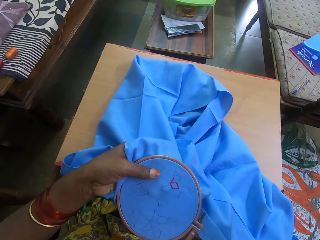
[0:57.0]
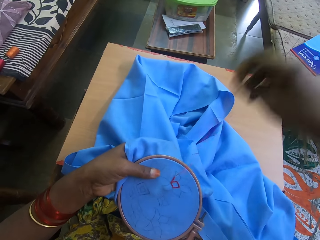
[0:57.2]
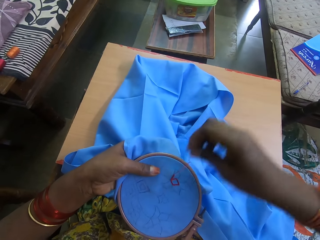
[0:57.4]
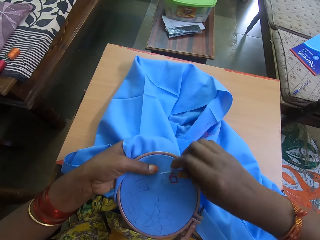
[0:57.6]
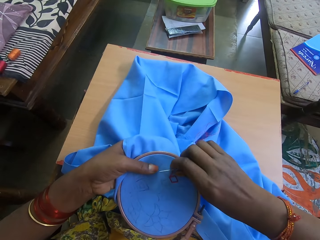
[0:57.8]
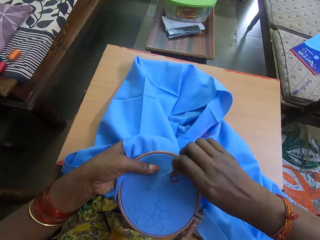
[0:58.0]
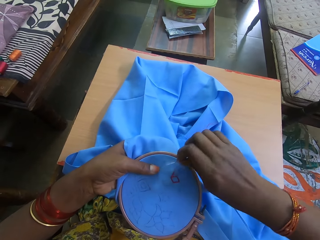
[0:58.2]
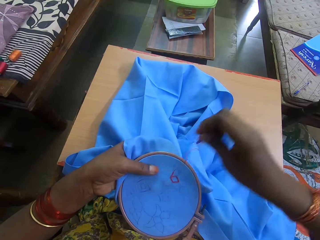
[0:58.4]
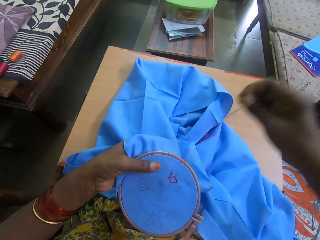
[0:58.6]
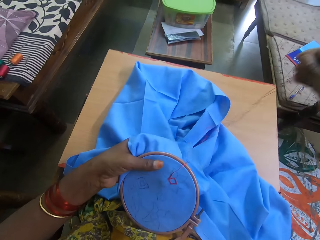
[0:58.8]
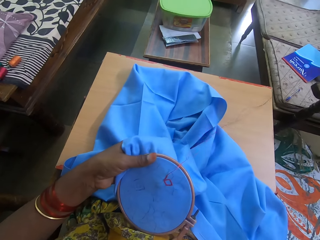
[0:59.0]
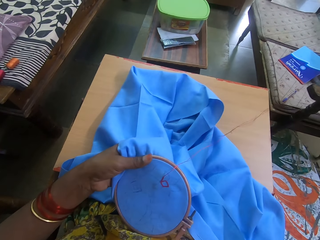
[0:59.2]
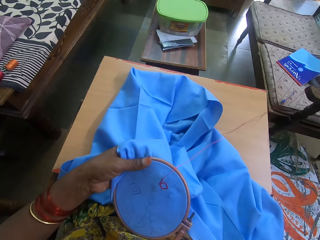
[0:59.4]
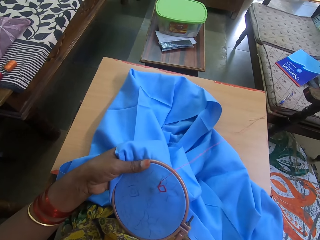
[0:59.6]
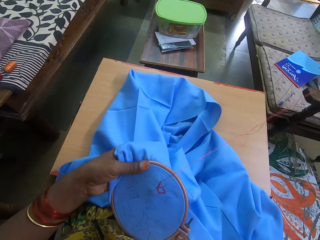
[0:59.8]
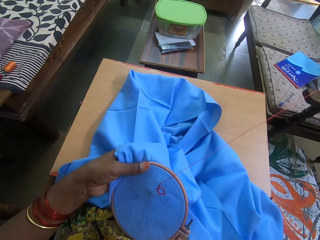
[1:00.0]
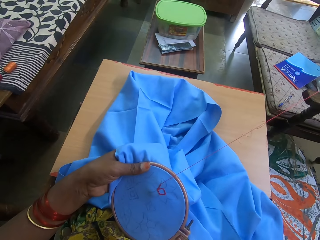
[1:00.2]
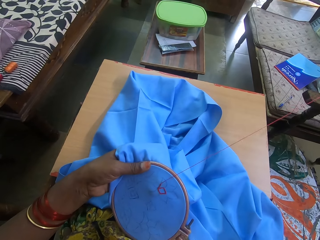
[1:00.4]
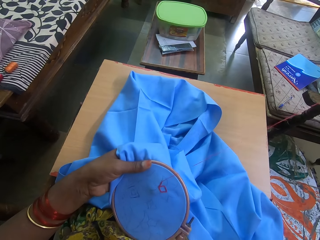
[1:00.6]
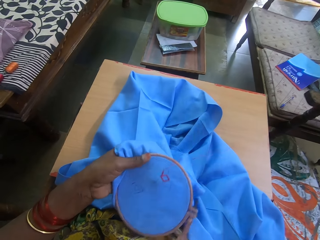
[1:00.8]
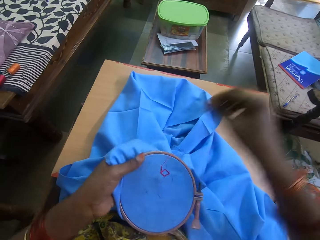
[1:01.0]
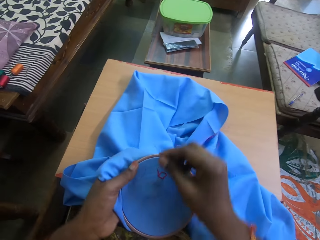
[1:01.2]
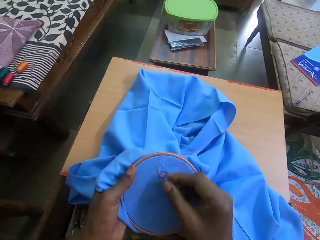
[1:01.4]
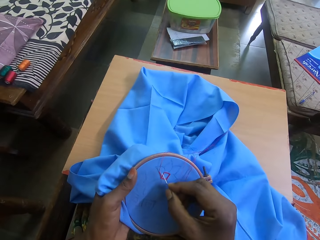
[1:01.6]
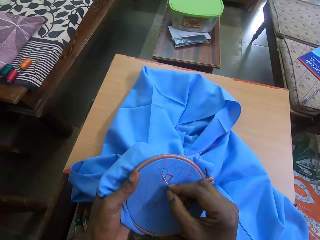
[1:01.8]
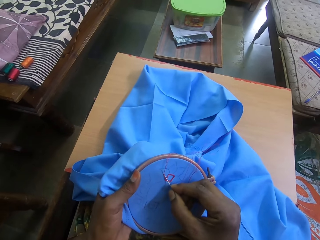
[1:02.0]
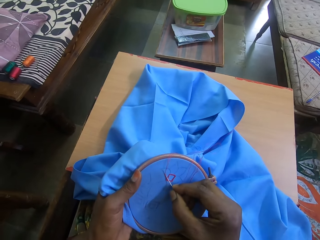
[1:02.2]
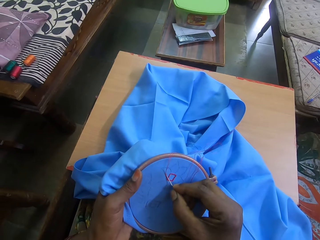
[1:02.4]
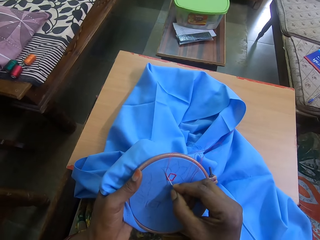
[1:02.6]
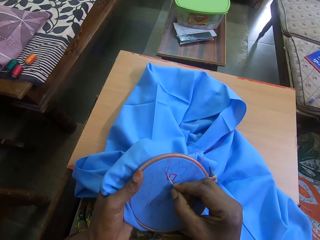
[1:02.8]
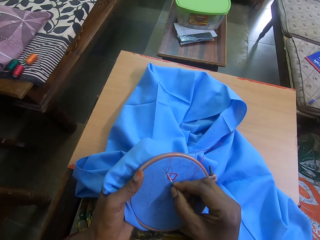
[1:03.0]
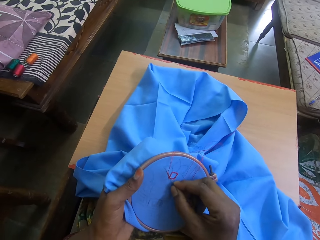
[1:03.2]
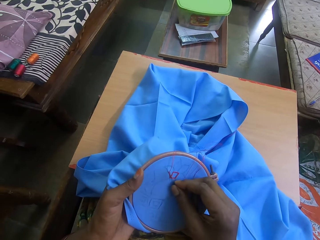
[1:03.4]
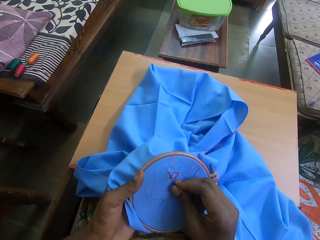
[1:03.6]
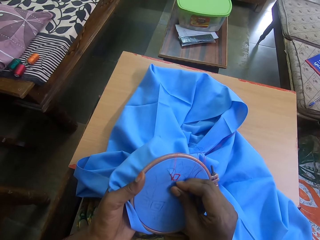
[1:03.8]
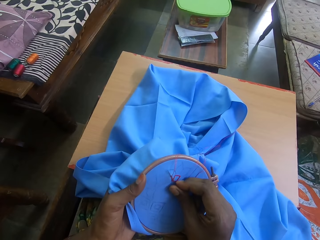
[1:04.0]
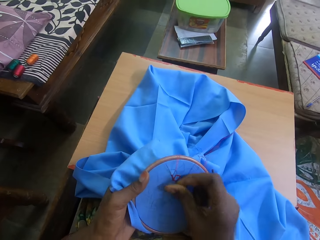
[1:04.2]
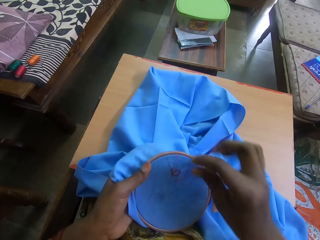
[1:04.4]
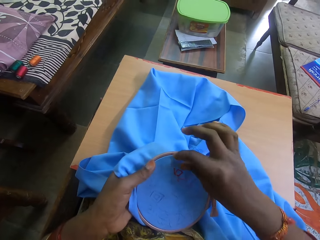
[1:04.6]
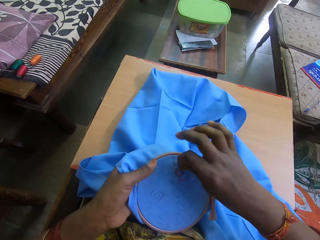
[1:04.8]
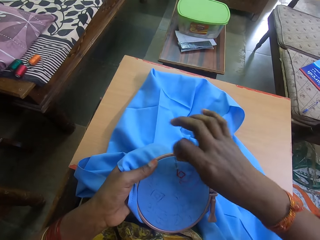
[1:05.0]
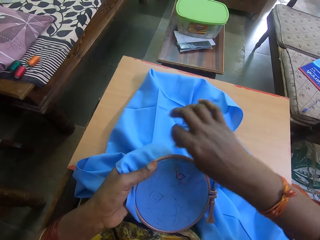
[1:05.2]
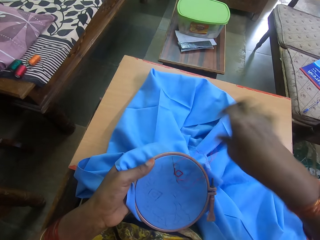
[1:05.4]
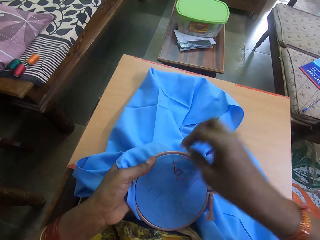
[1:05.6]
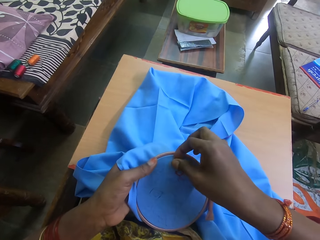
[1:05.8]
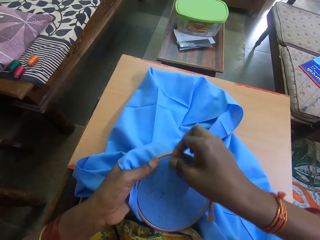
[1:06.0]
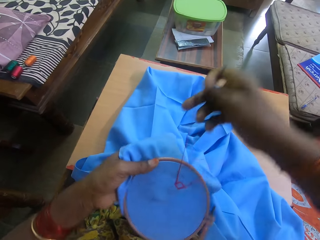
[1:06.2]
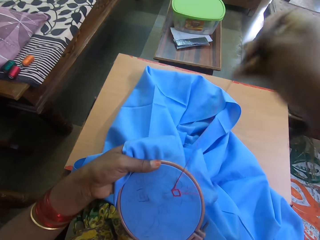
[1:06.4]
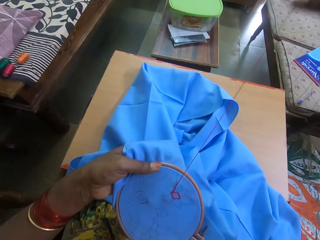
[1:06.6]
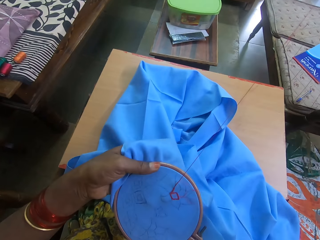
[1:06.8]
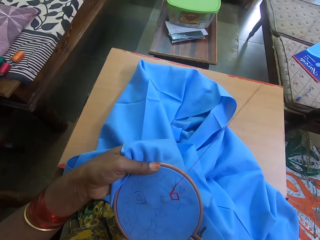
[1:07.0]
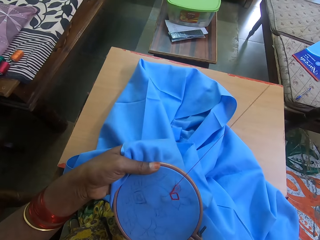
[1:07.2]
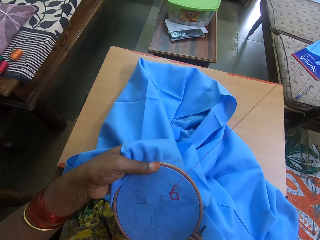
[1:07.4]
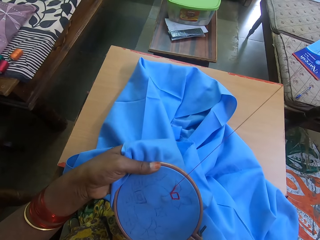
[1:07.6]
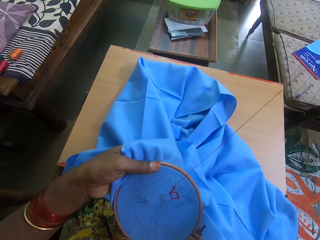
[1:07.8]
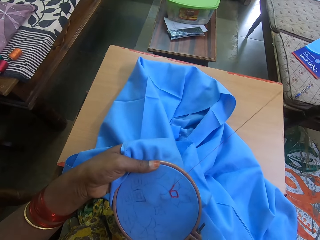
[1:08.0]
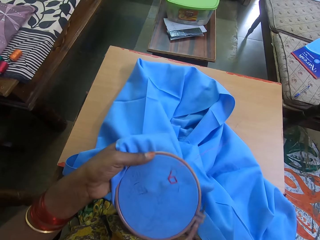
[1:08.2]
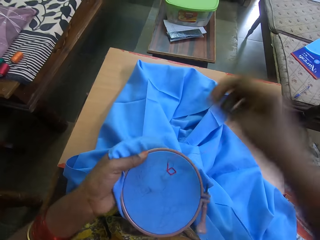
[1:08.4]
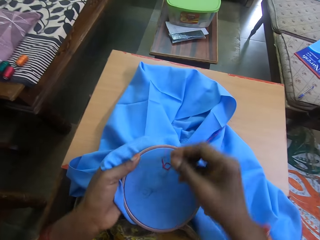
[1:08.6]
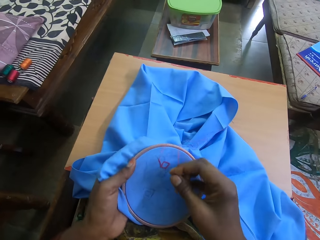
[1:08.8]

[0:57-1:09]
The camera wearer inserts the needle on the piece of cloth. They move the thread across the needle. They pull the thread.

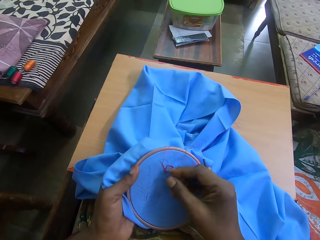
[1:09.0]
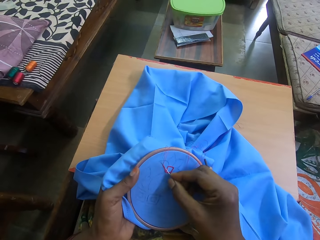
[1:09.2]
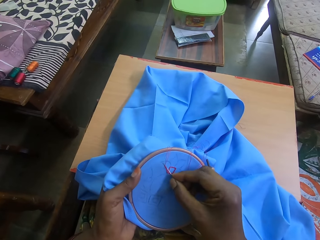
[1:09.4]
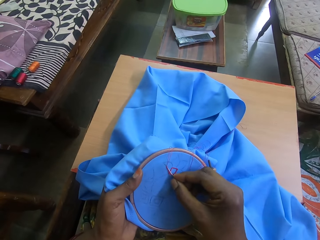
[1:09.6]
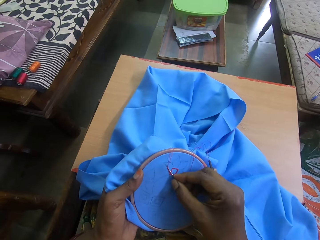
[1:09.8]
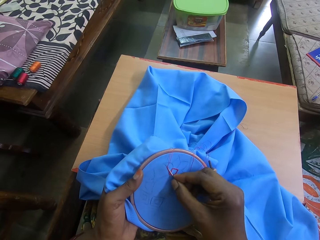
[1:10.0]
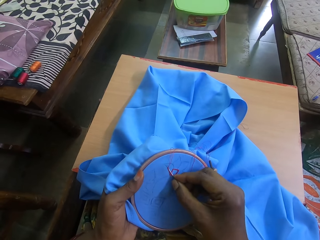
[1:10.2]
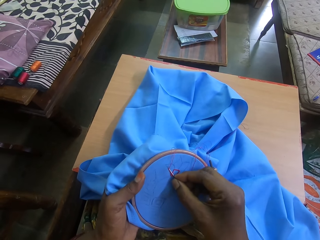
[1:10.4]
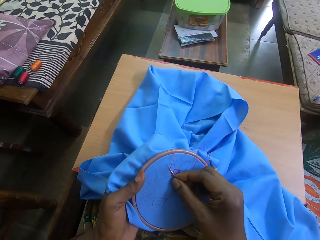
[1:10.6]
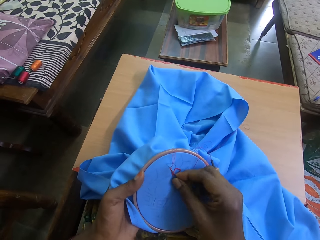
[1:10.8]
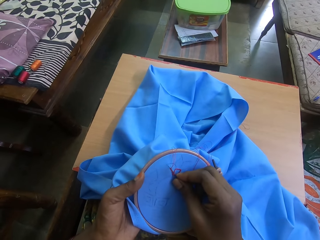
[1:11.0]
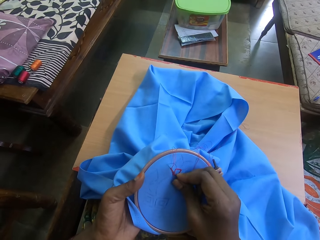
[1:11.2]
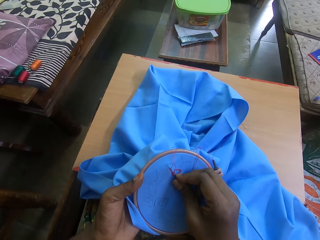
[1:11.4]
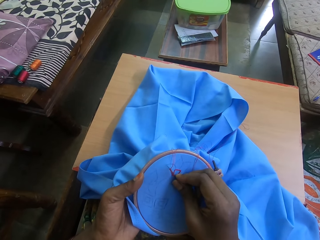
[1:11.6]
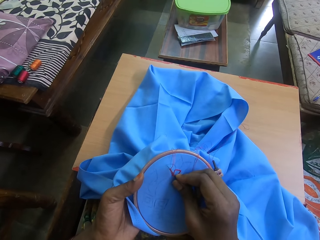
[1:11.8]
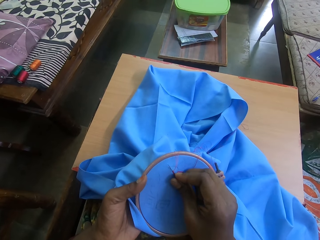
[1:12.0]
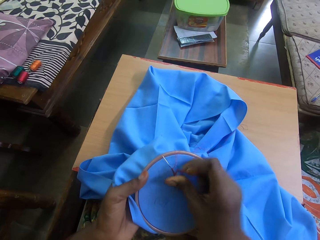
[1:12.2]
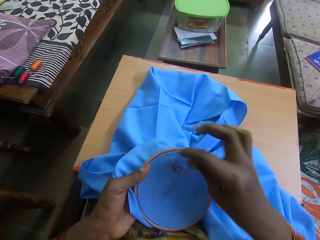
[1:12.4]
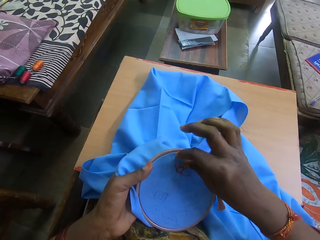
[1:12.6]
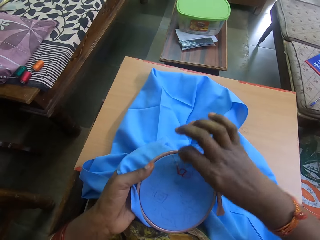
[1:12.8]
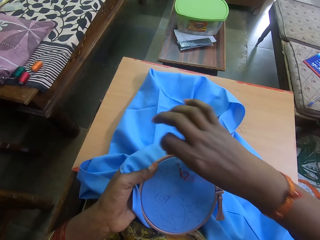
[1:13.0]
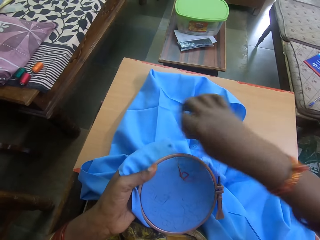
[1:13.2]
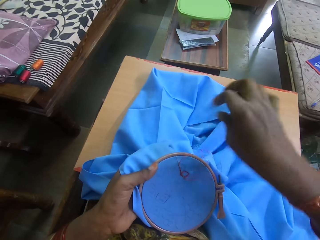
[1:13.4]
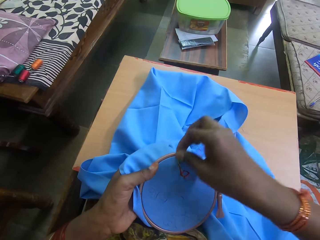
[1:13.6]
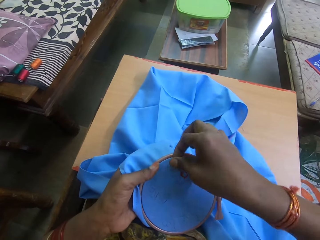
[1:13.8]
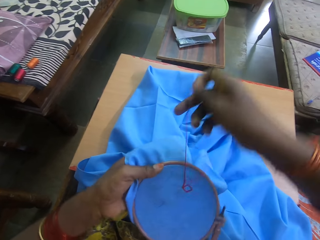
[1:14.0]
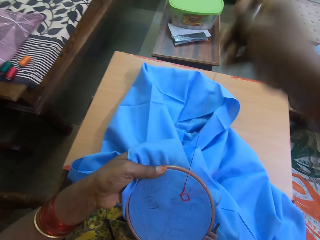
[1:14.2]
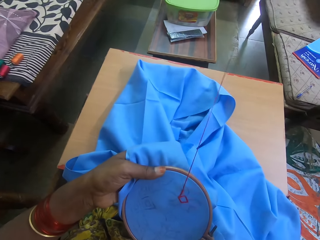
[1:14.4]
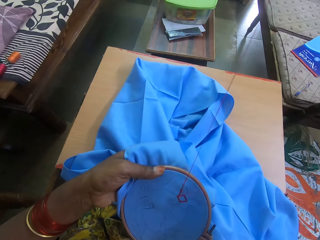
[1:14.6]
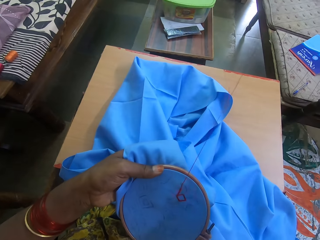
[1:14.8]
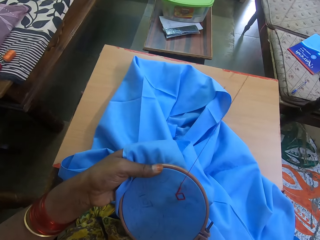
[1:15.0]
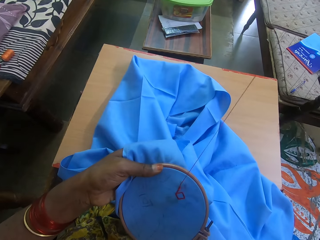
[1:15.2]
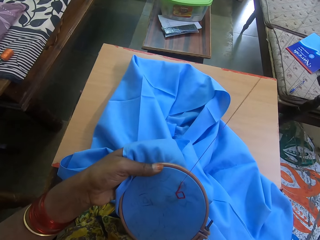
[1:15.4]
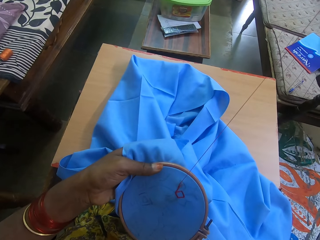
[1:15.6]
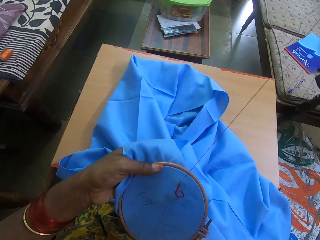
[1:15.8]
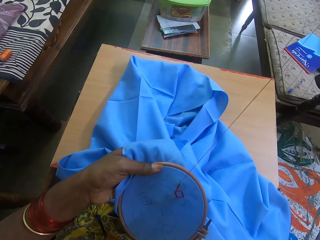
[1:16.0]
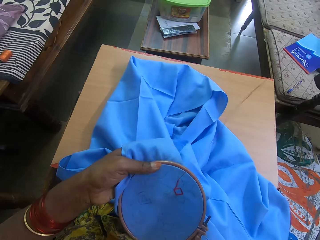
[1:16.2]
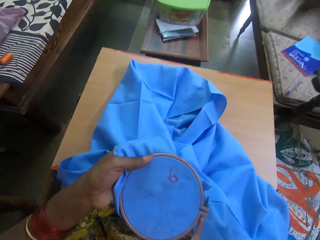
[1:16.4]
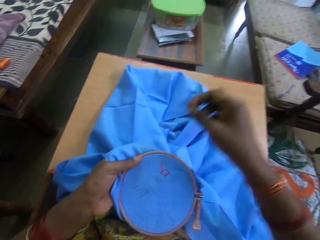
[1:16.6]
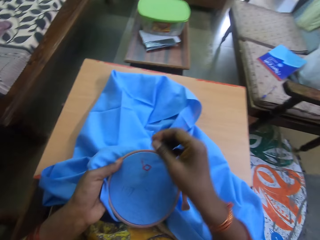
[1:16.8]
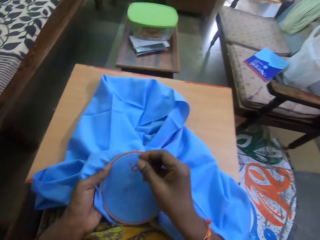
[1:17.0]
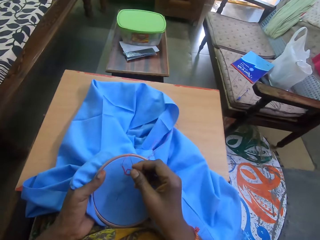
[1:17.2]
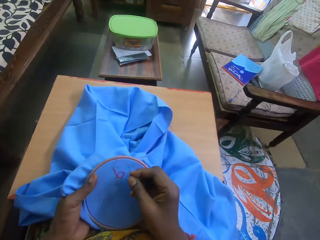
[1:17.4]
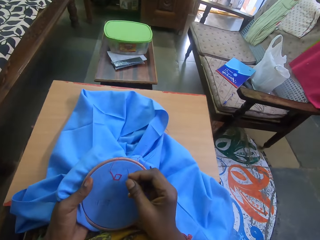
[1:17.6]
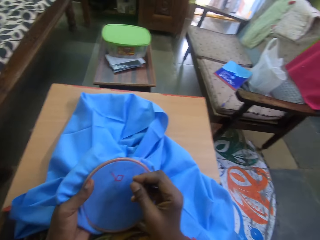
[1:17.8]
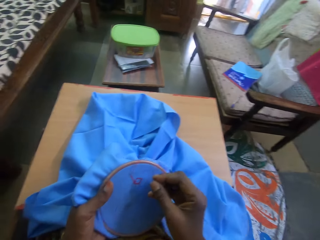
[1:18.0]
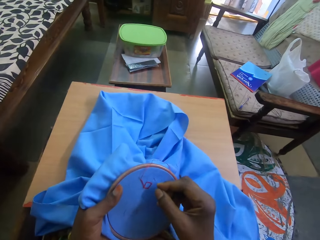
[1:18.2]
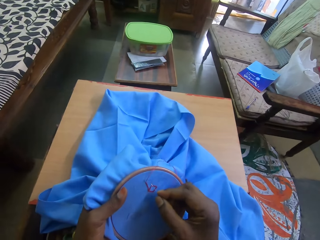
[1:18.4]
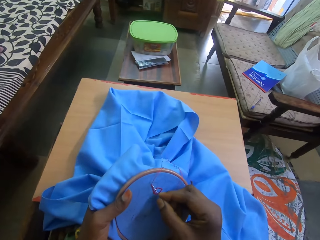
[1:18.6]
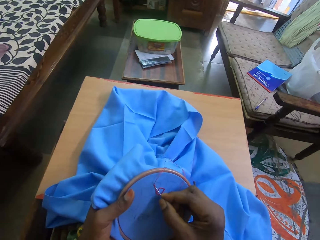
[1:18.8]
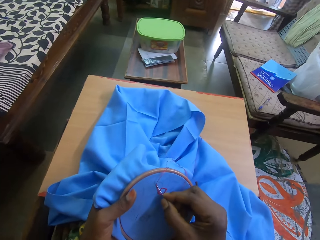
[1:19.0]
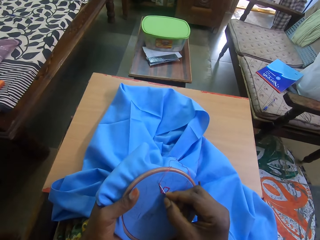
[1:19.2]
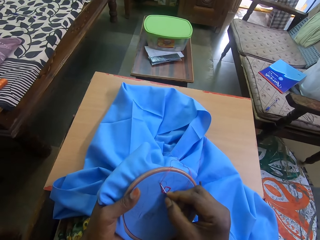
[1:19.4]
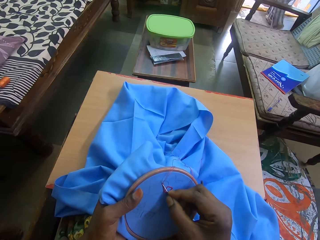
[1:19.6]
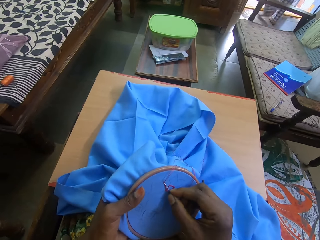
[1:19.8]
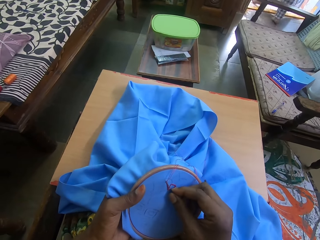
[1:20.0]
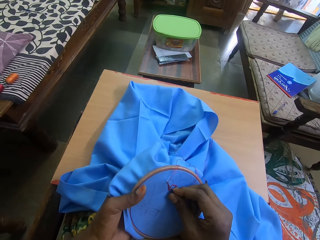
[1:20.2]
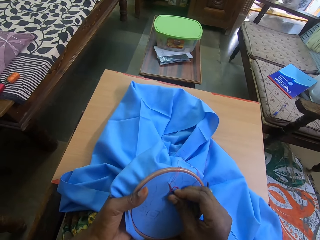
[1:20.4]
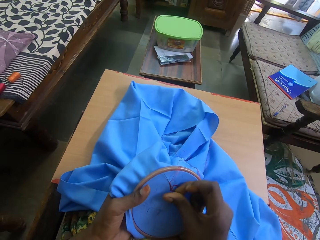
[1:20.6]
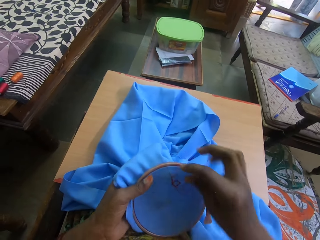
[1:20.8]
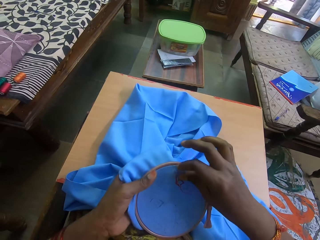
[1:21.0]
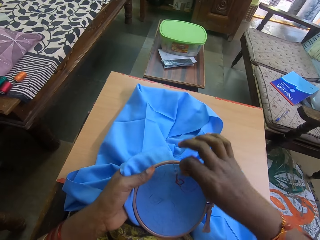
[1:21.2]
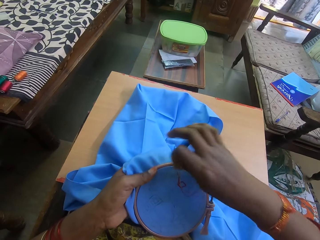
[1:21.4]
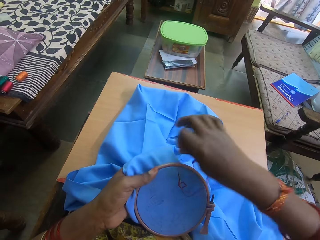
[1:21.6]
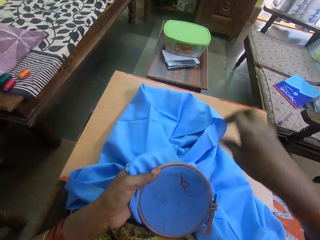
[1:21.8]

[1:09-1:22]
The camera wearer inserts the needle on the piece of cloth. They move the thread across the needle. They pull the thread. They insert the needle on the piece of cloth. They move the thread across the needle.
